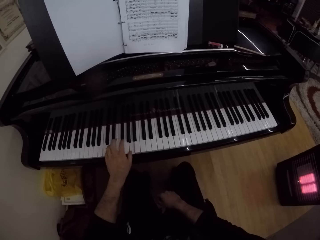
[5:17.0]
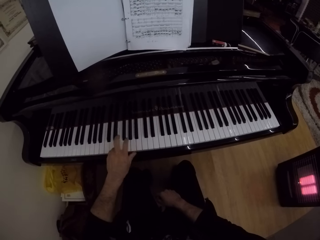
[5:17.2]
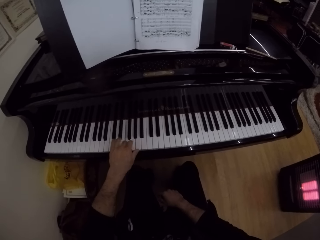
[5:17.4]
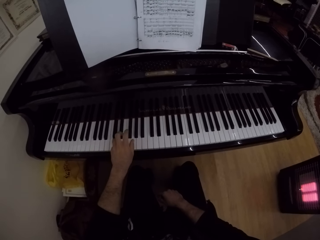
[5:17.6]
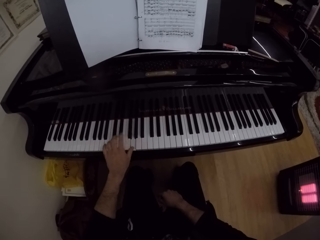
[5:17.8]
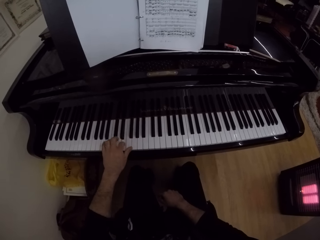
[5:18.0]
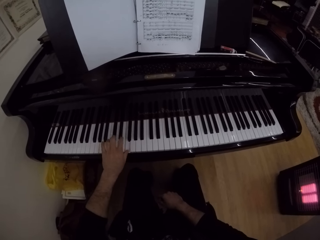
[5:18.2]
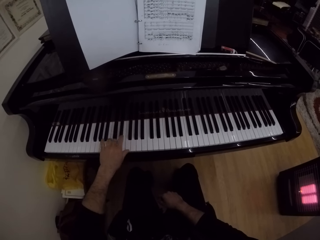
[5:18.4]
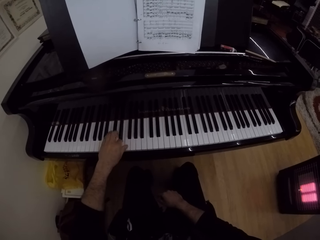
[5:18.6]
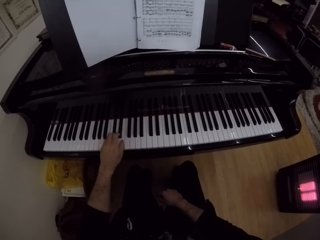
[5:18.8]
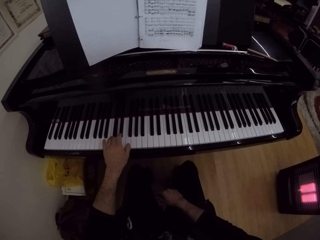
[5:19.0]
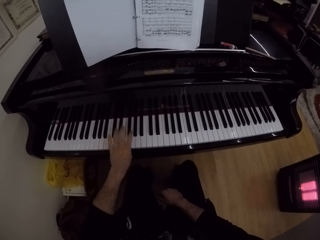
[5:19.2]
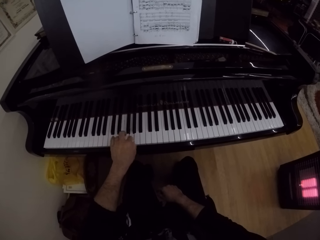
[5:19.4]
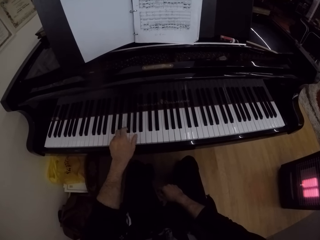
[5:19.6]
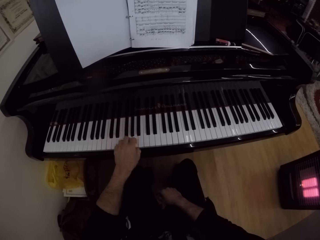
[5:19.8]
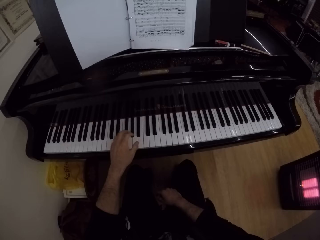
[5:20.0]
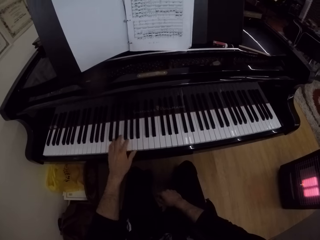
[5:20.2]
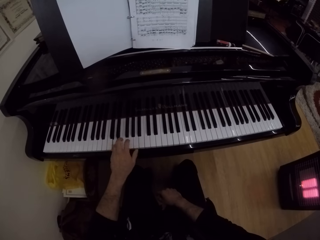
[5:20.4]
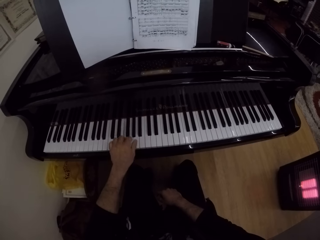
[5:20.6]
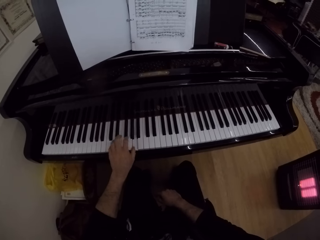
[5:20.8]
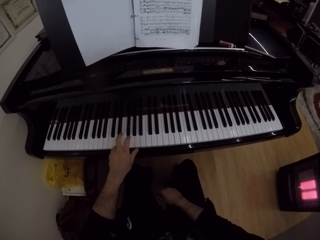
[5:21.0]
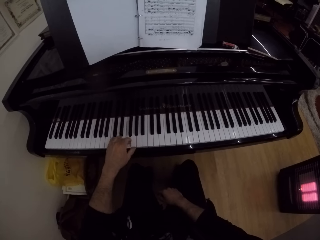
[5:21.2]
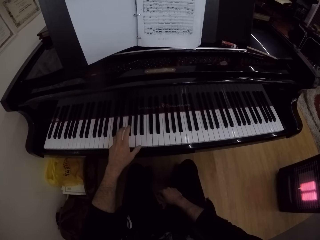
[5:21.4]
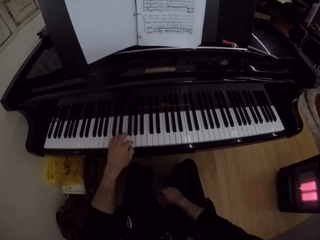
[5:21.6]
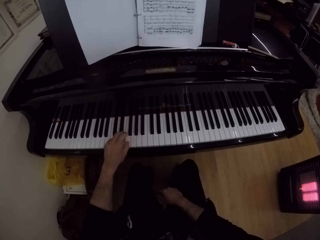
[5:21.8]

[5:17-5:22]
The camera wearer plays the piano with his left hand.

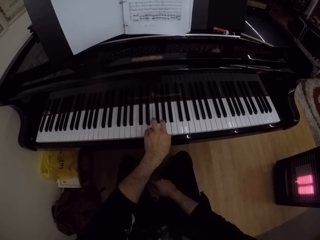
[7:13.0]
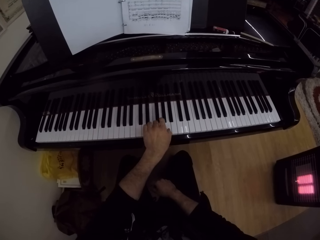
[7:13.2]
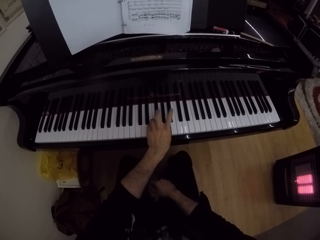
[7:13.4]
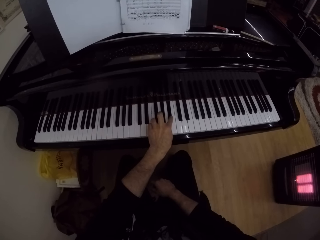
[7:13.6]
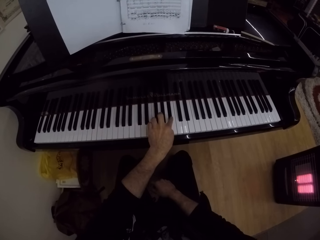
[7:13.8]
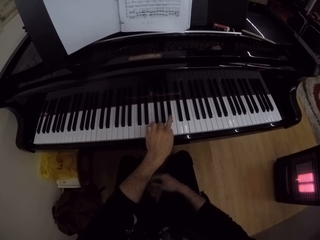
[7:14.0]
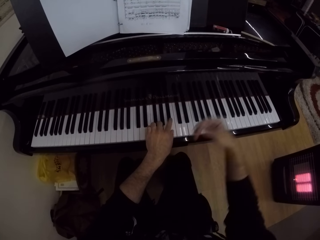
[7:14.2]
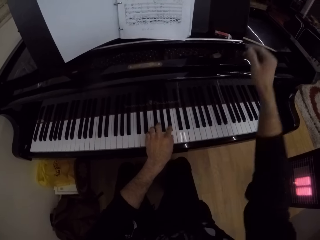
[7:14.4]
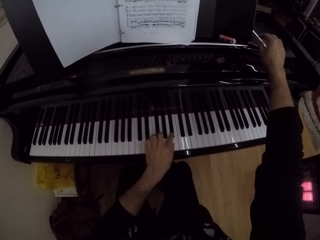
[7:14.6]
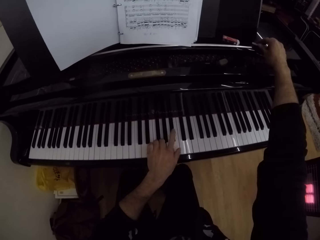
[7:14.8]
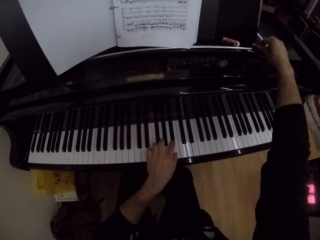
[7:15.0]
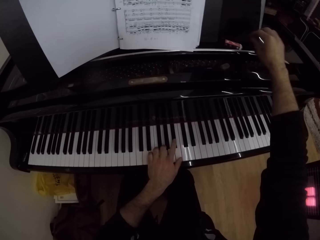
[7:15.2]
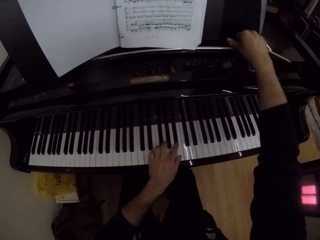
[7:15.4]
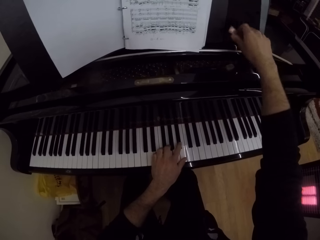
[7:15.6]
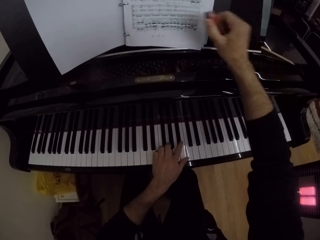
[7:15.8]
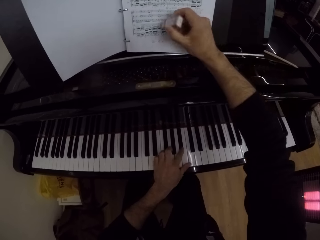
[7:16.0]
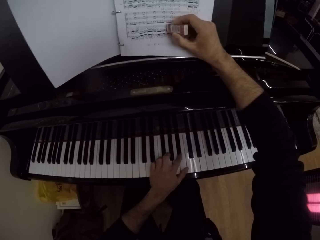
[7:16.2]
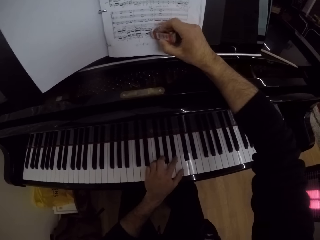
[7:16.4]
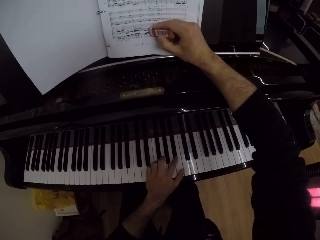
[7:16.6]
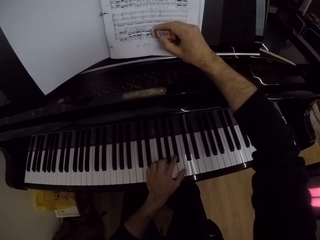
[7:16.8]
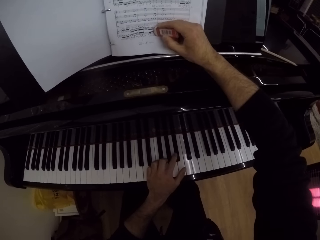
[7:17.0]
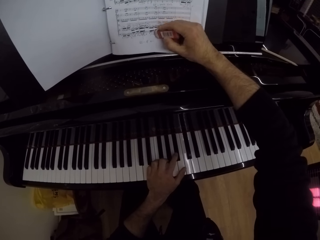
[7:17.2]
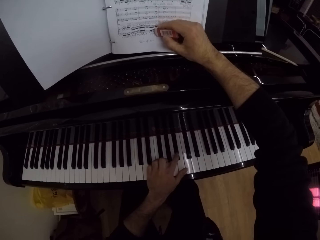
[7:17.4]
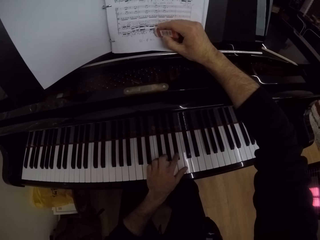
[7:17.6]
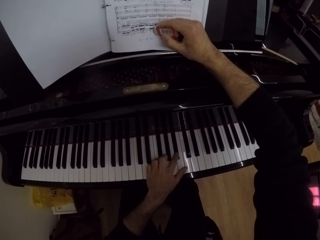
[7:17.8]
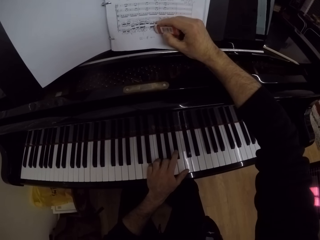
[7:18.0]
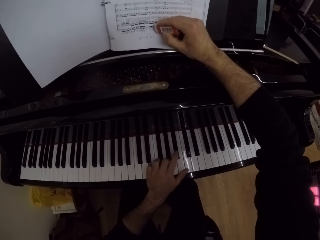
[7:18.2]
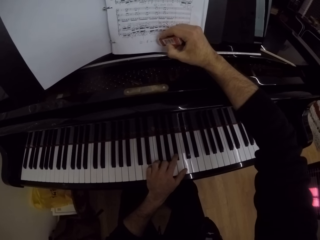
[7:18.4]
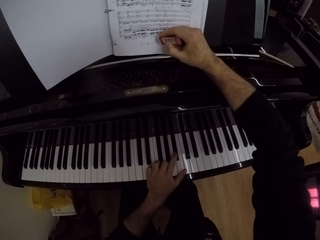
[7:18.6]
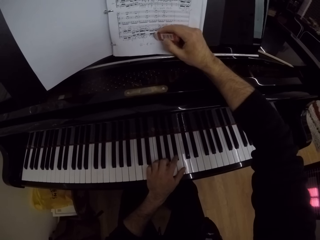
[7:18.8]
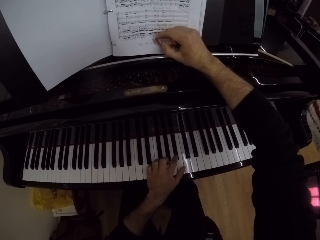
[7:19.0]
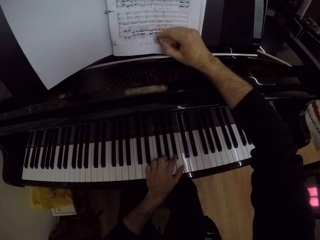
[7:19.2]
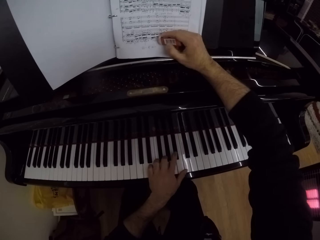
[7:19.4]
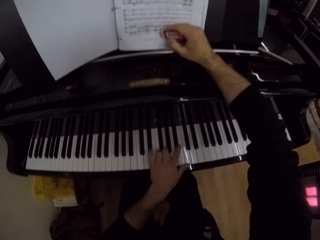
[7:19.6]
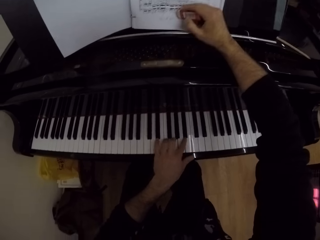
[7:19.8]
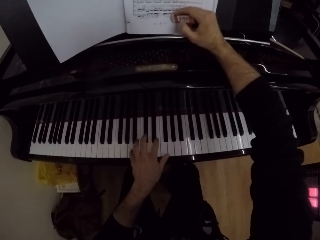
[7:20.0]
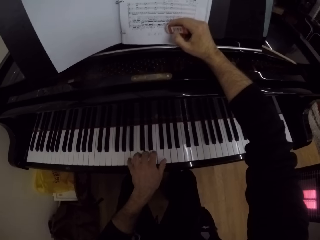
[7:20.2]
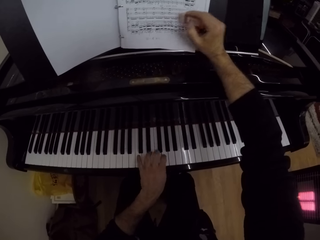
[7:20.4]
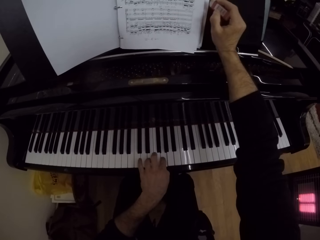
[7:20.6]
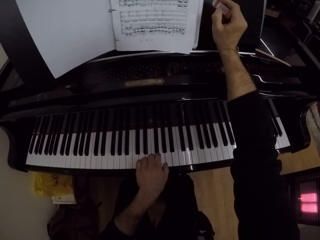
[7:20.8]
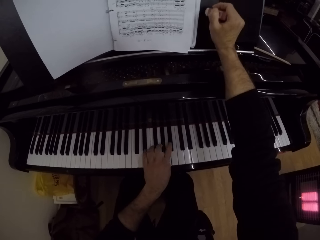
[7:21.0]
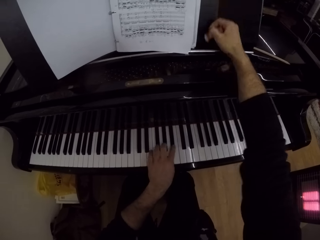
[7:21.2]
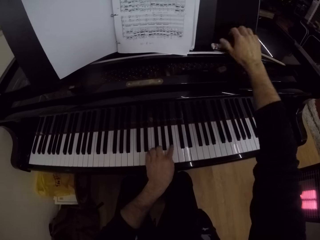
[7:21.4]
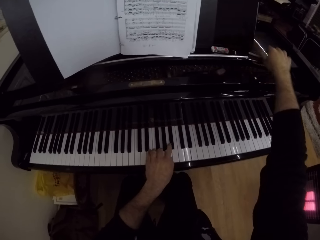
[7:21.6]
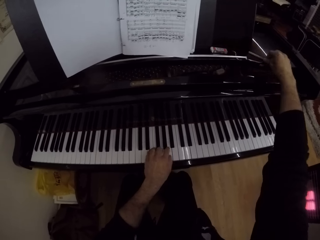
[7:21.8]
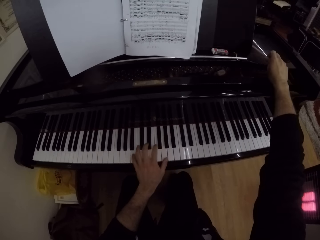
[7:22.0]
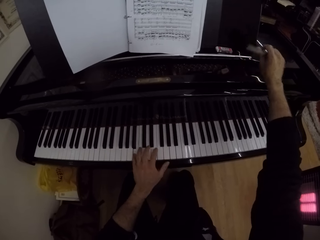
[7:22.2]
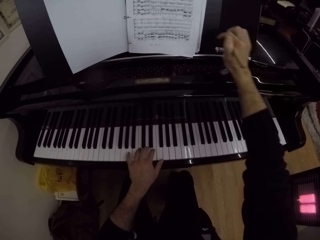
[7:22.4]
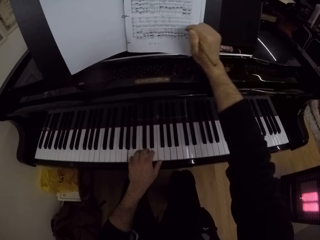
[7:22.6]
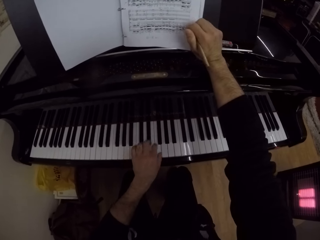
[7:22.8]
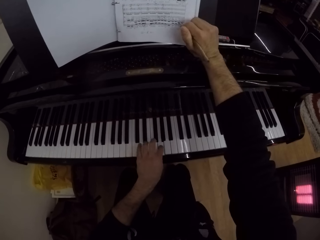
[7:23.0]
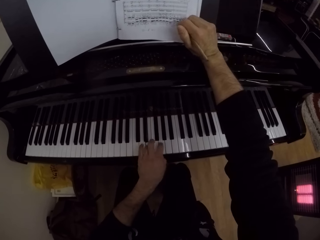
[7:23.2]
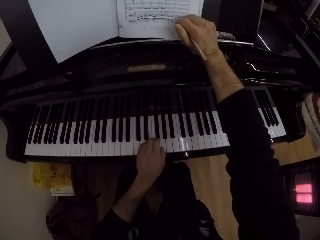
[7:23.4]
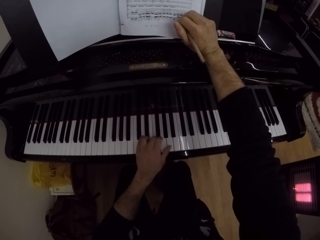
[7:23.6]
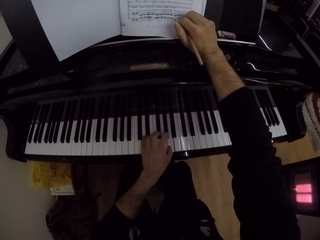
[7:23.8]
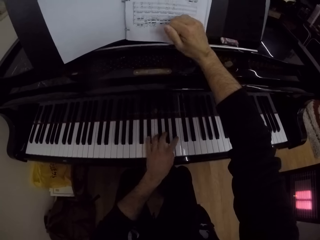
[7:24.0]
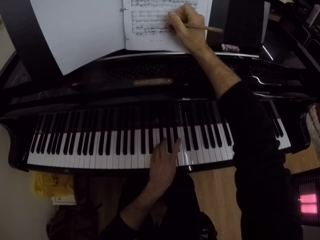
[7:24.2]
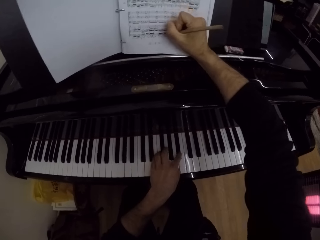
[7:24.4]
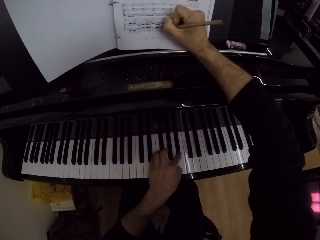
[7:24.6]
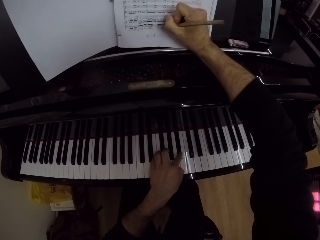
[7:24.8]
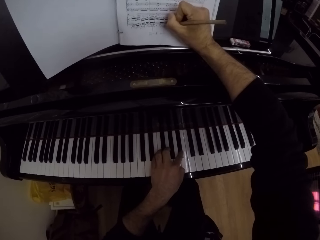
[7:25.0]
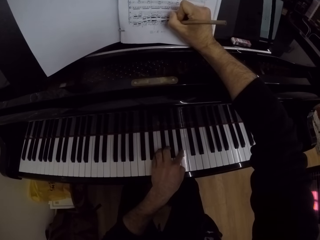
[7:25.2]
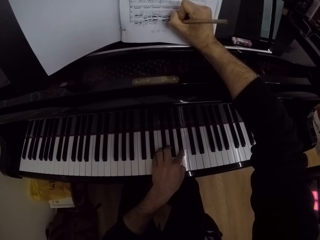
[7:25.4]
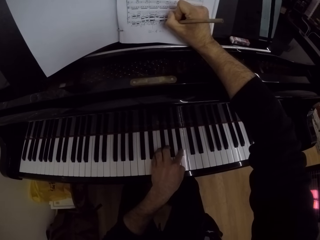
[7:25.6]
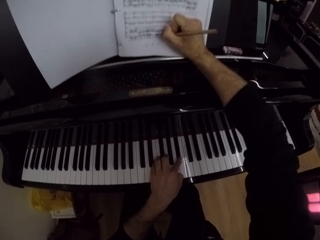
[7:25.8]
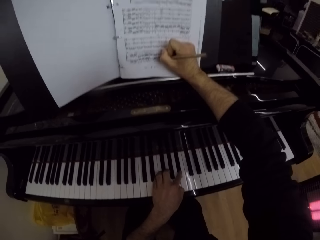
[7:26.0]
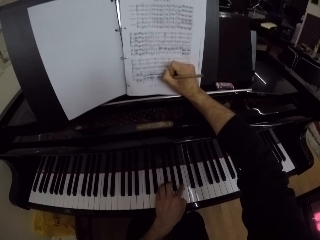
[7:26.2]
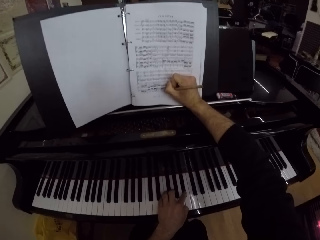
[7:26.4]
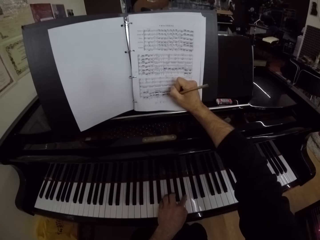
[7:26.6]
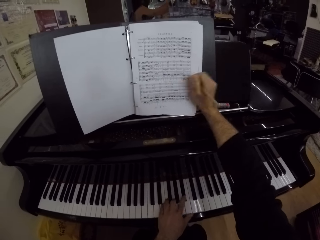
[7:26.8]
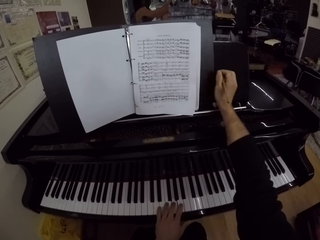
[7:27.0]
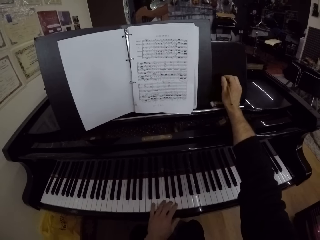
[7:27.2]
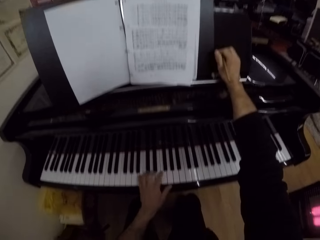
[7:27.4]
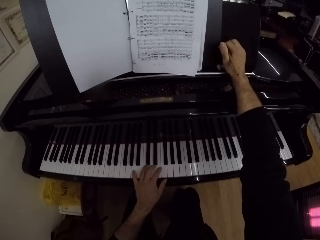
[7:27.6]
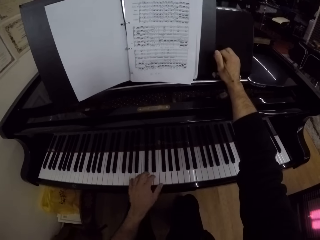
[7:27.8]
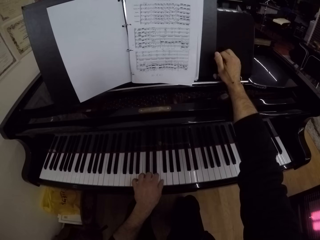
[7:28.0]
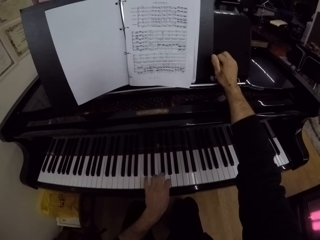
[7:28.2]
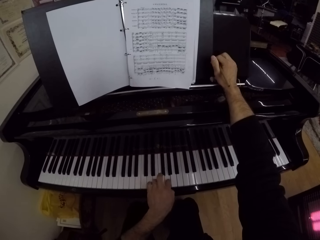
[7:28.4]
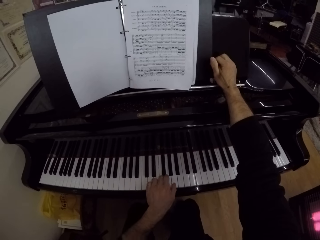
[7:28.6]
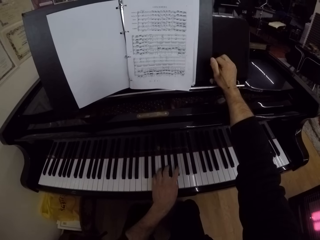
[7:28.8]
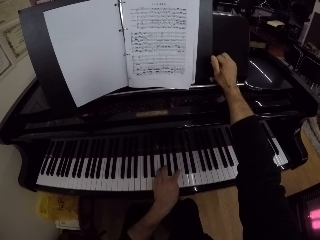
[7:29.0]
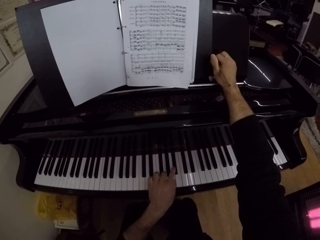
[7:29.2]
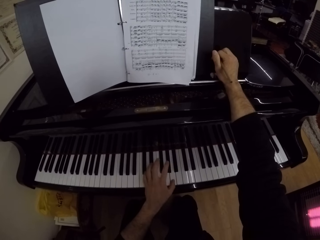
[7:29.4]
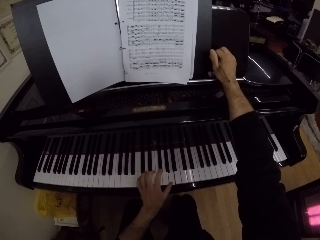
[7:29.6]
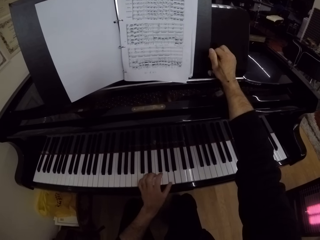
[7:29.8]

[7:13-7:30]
The camera wearer touches the music shelf with his right hand. He stretches his right hand to the piano. He picks up an eraser from the music shelf with his right hand. He erases a music book on the shelf with the eraser in his right hand. He plays the piano with his left hand. He places the eraser on the music shelf with his right hand. He picks up a pencil or pen from the music shelf with his right hand. He writes on the music book with the pencil in his right hand. He plays the piano with his left hand.
